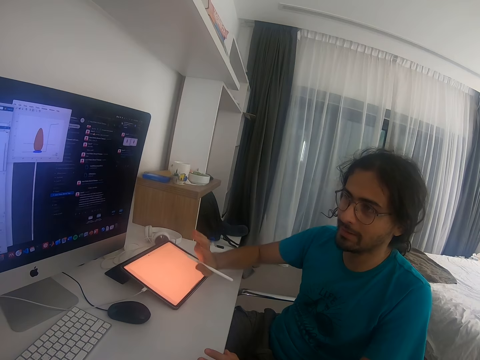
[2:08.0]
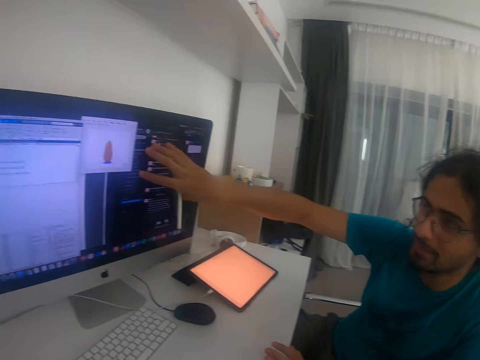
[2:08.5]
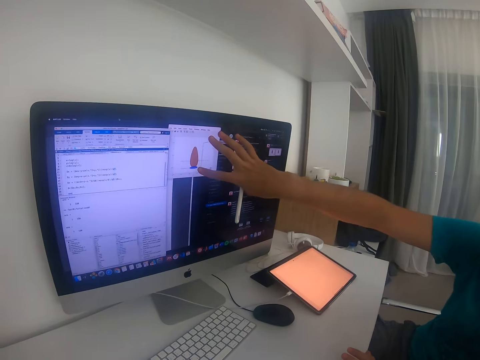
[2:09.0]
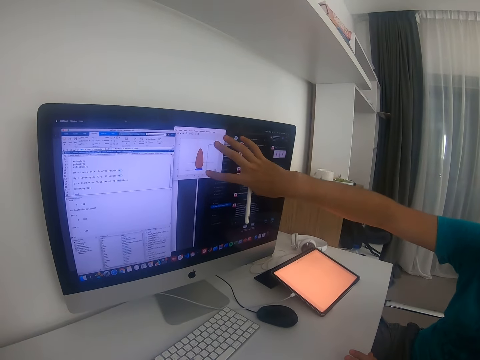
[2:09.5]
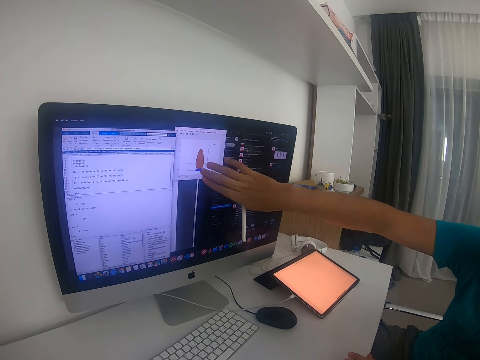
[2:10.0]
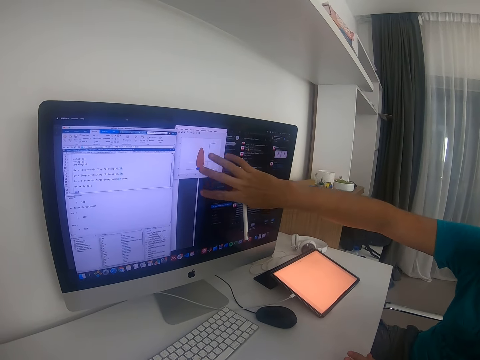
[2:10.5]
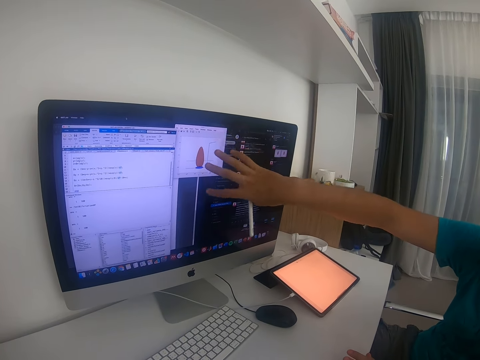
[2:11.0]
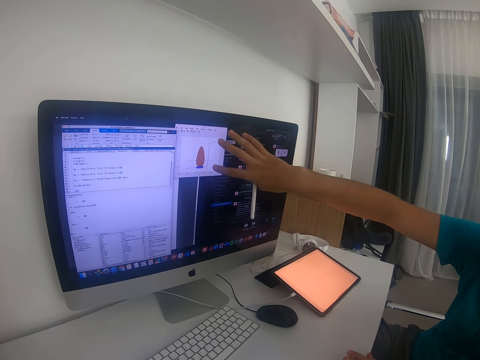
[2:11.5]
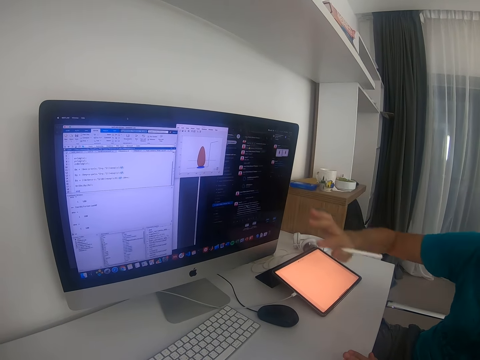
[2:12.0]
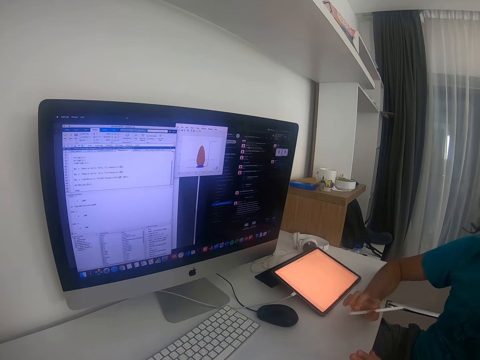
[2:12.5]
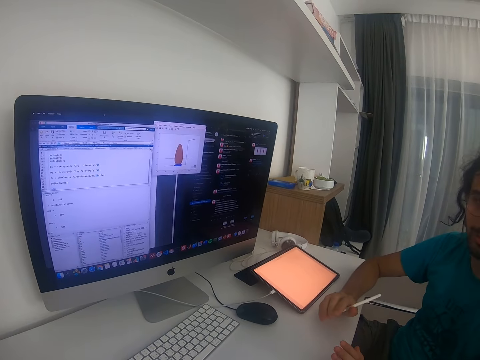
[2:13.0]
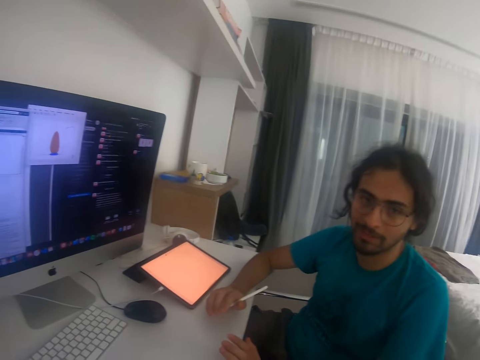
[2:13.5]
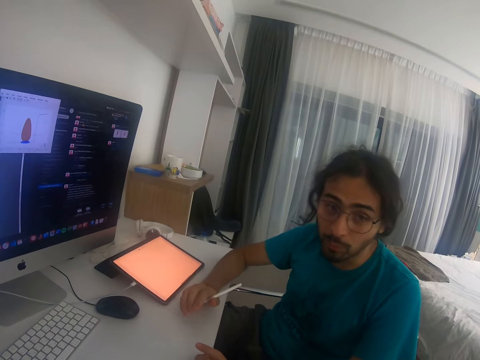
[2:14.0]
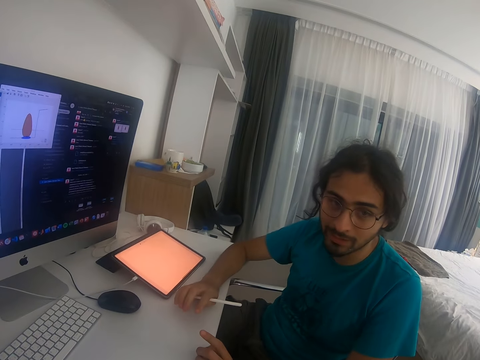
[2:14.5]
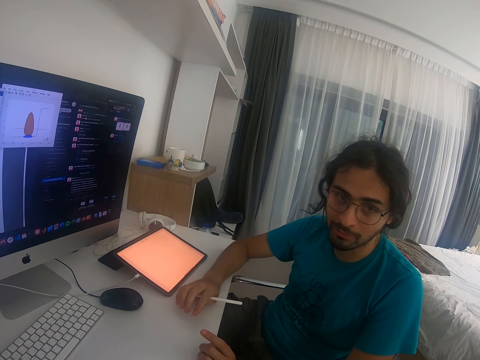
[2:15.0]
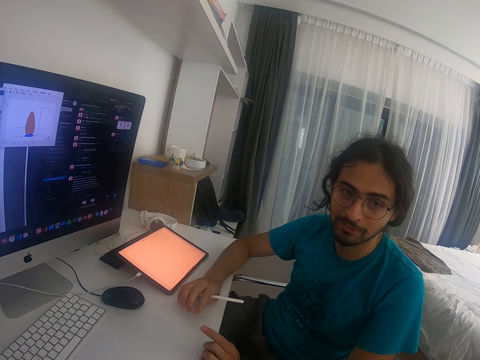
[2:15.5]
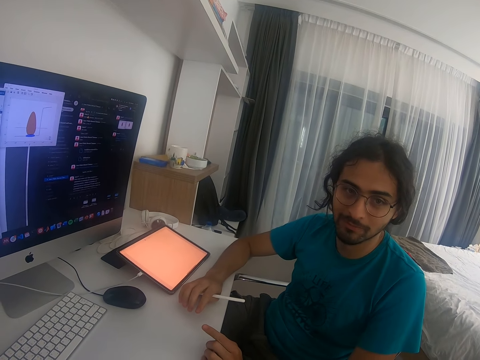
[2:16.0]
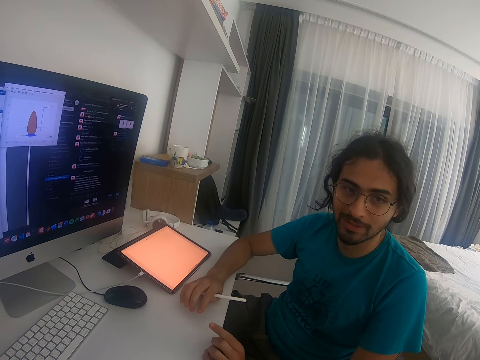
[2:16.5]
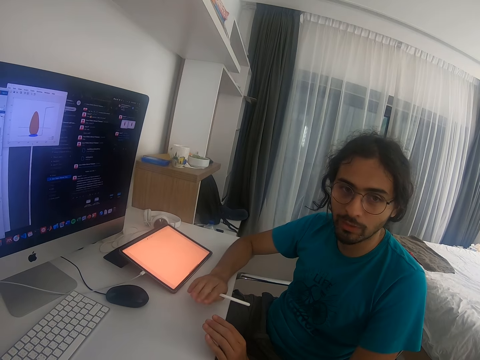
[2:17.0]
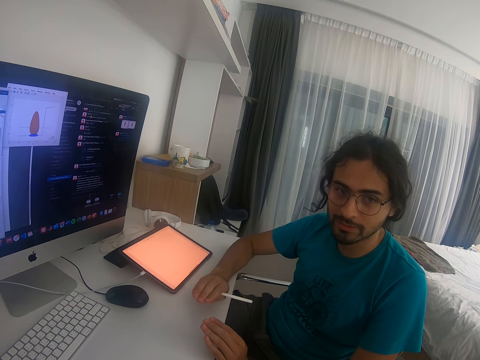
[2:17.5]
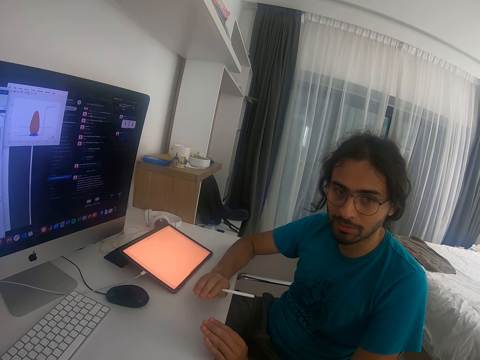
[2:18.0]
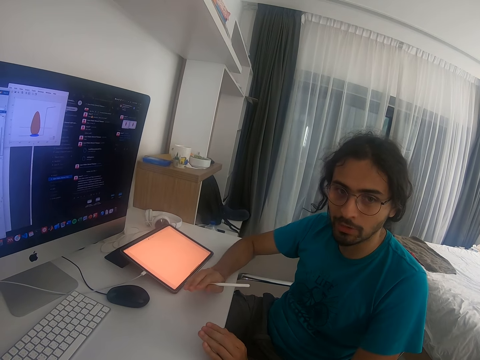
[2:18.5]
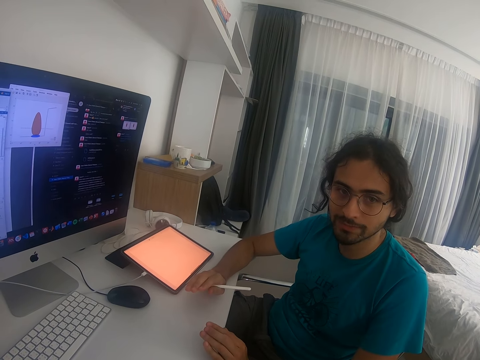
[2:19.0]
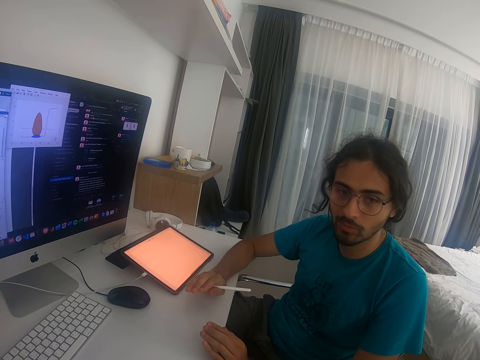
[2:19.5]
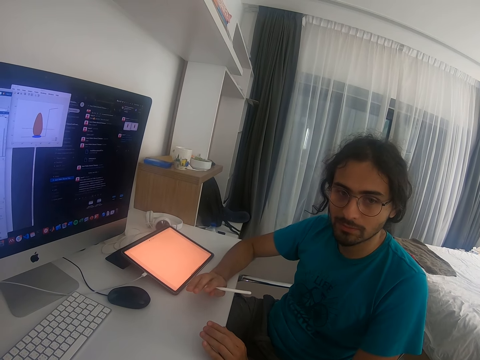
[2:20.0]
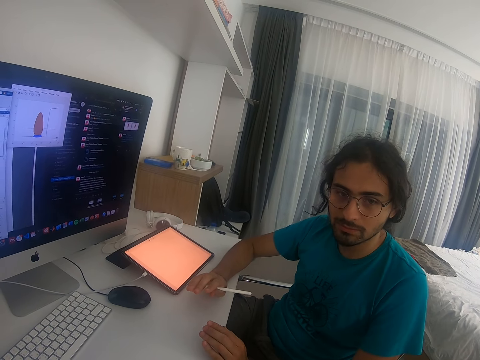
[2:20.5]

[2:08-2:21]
A man points at the monitor, holds the touch pen and converses. The camera wearer talks to the man.

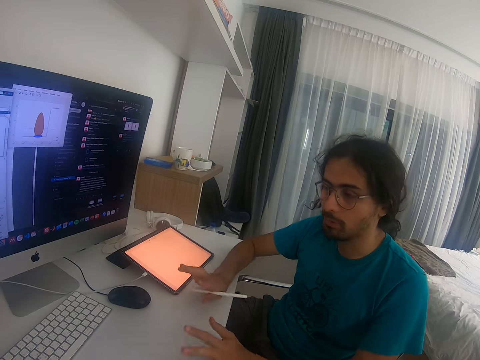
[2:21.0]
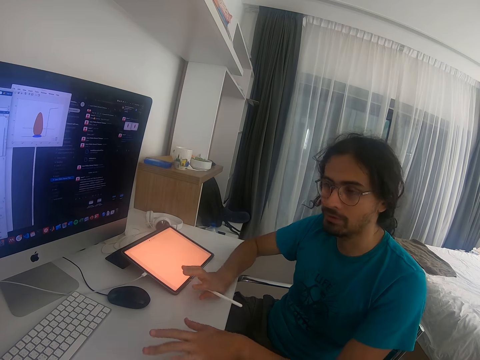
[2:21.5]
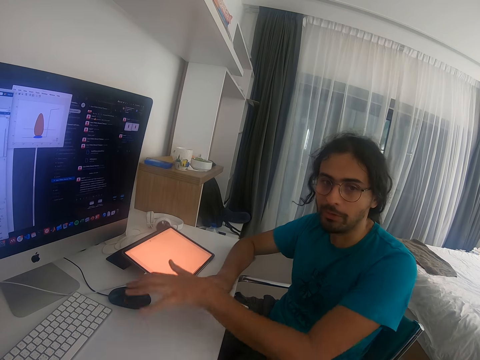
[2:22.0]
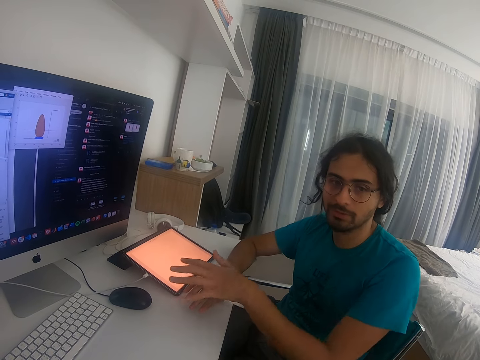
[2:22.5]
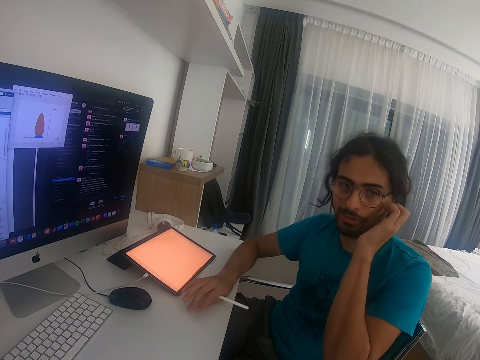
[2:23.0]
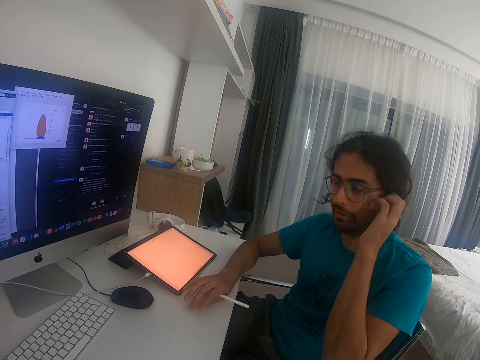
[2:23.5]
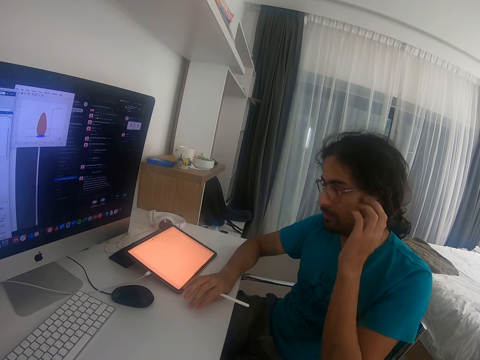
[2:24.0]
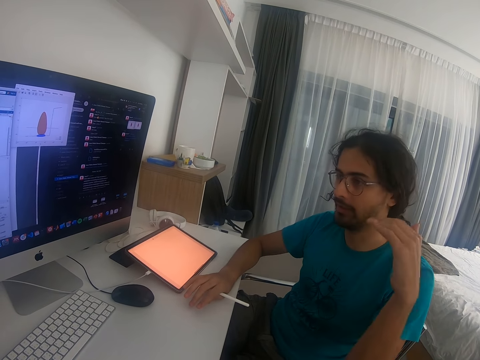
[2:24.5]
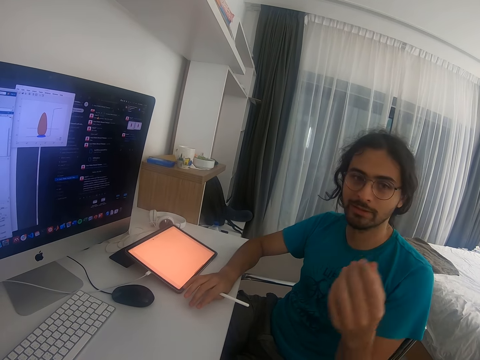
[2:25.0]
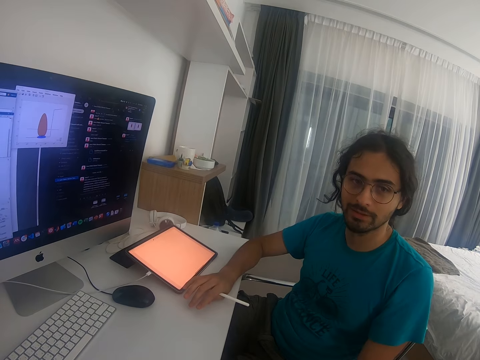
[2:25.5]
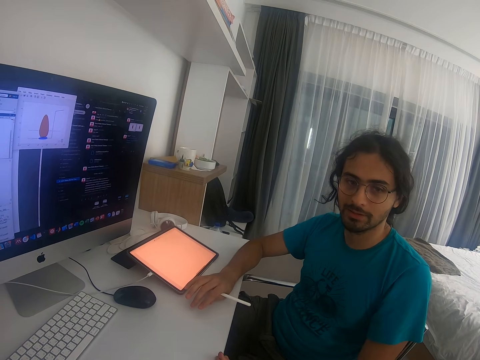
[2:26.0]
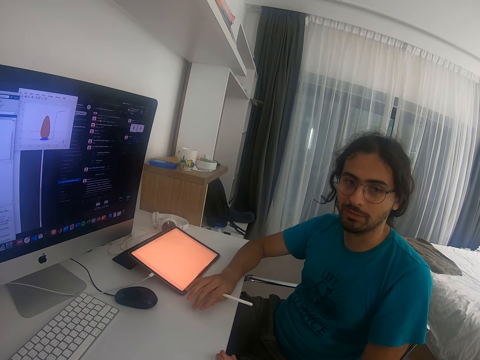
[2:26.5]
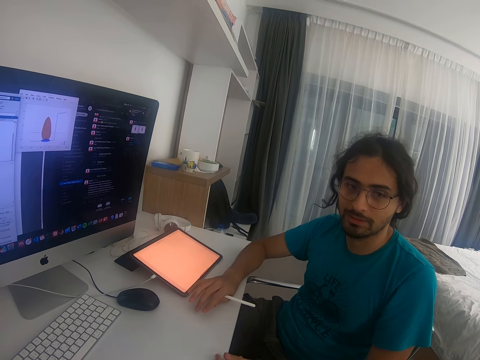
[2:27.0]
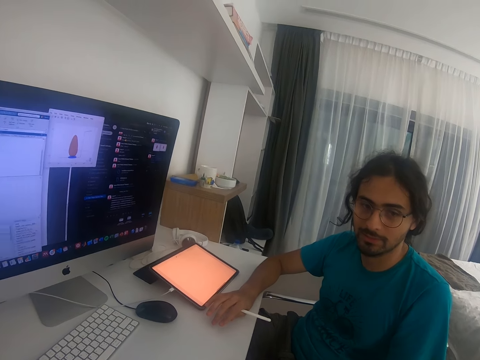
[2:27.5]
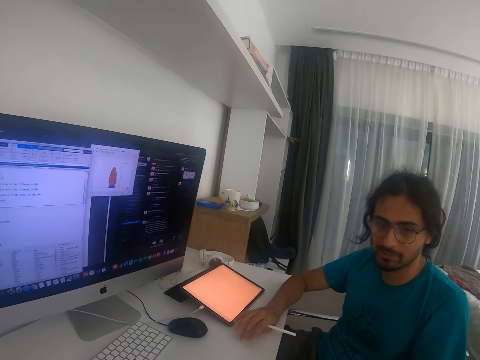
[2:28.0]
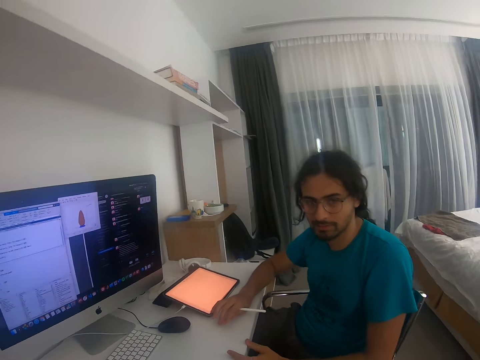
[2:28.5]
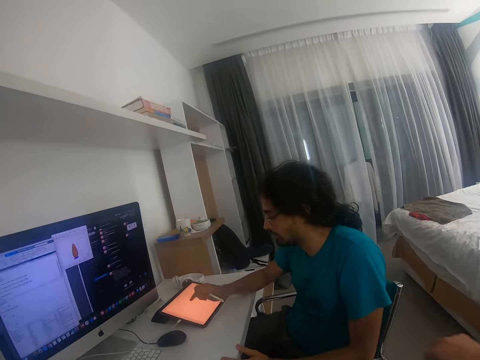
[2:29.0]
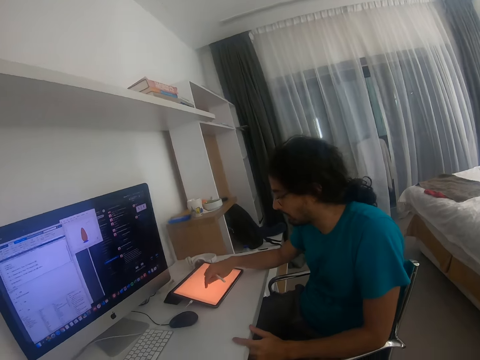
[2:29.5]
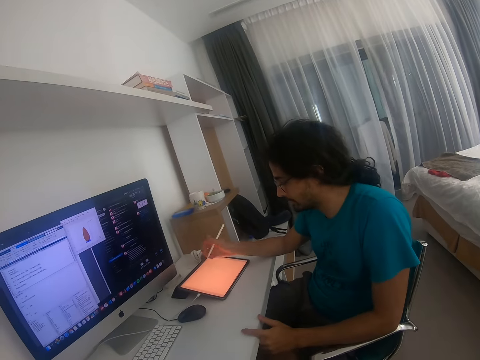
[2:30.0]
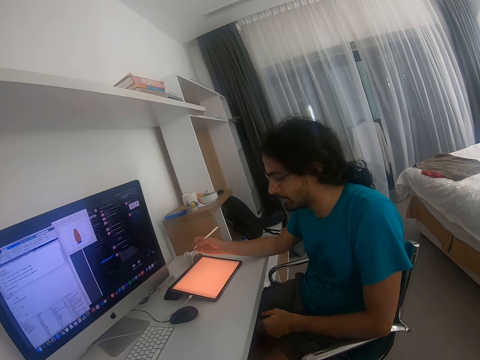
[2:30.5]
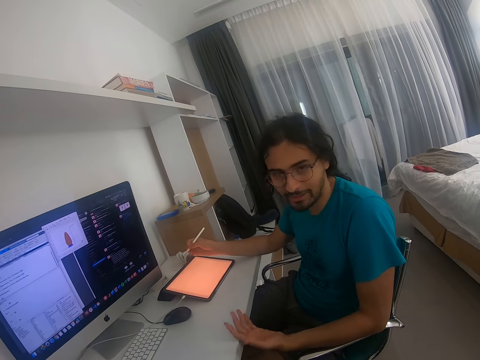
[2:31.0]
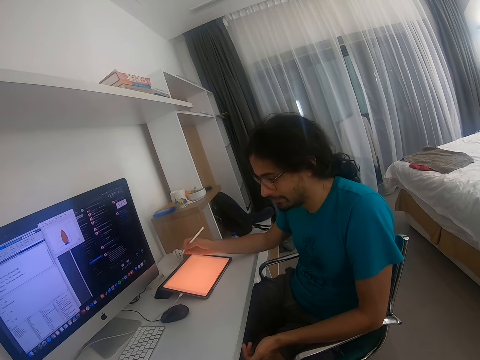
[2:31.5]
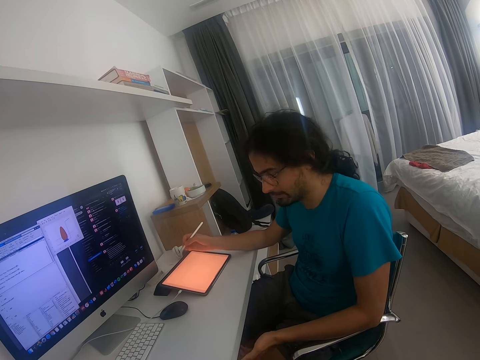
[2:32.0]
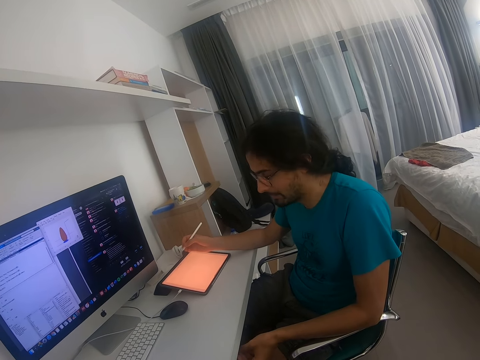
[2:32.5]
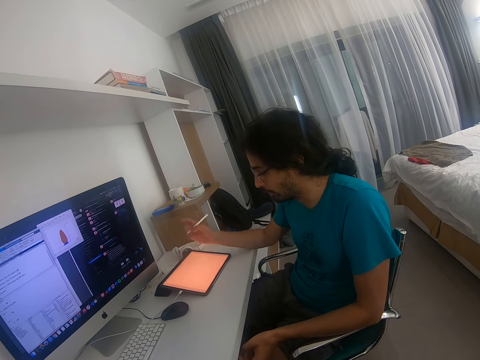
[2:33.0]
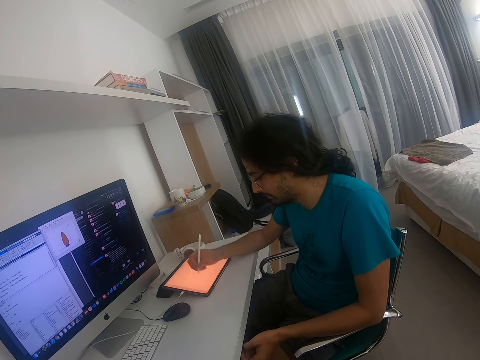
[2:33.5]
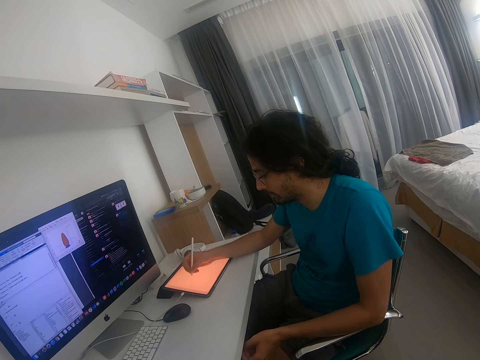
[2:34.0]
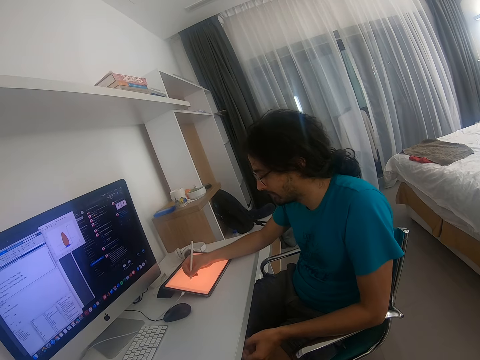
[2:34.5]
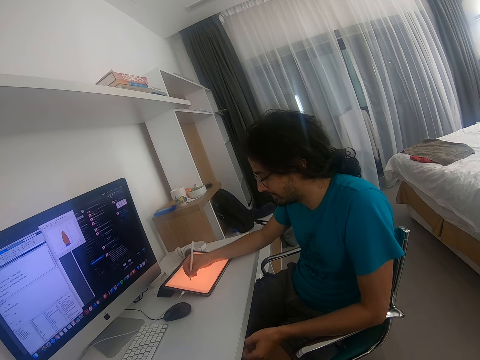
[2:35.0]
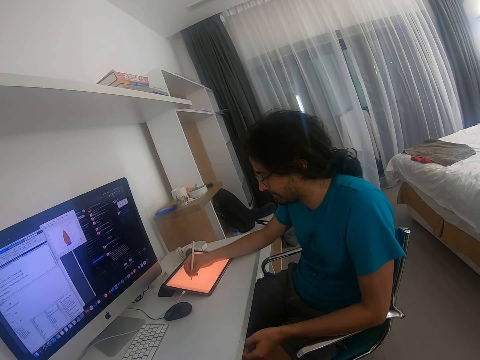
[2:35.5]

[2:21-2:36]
A man holds the face with his left hand. The camera wearer converses. The man touches the tablet screen, converses and looks at the tablet.
